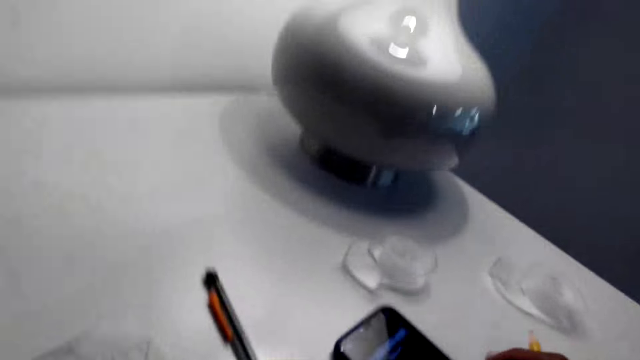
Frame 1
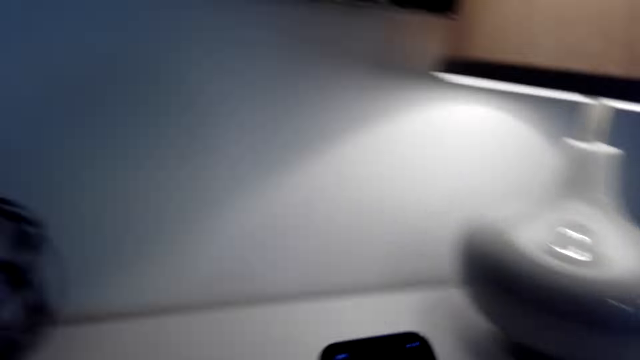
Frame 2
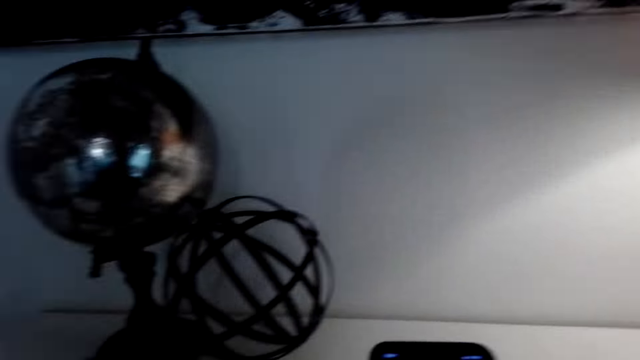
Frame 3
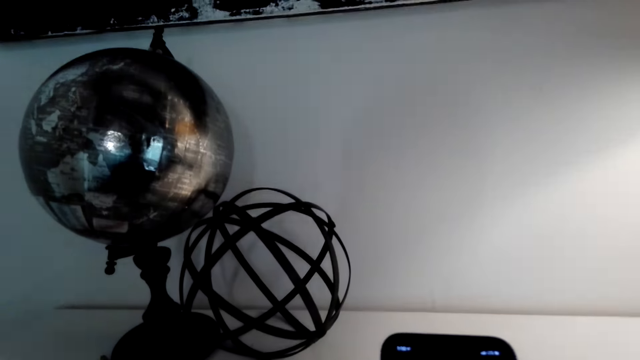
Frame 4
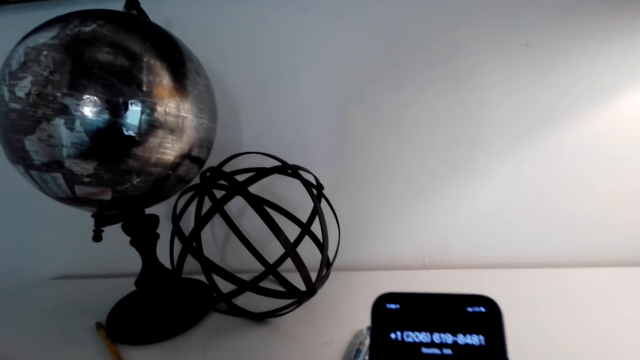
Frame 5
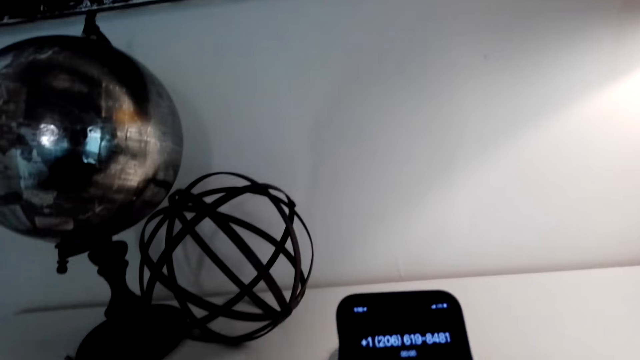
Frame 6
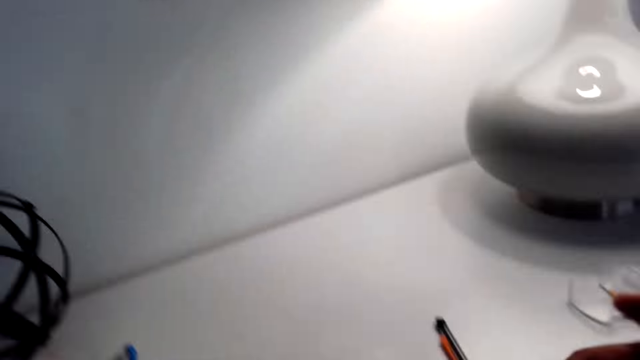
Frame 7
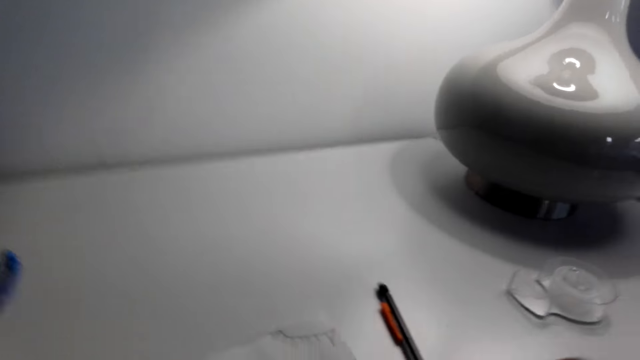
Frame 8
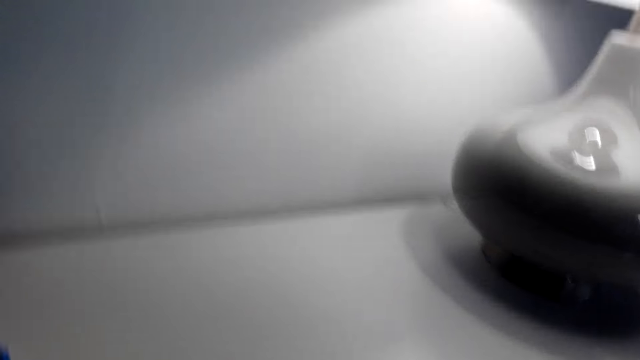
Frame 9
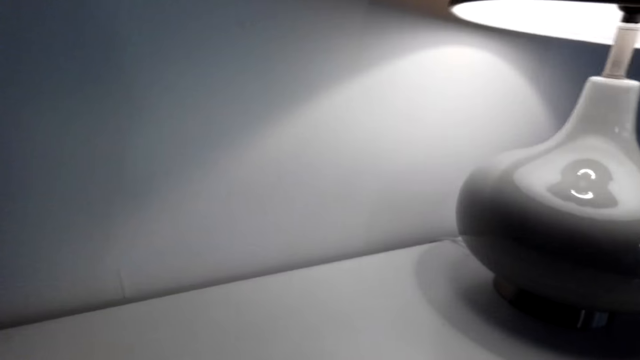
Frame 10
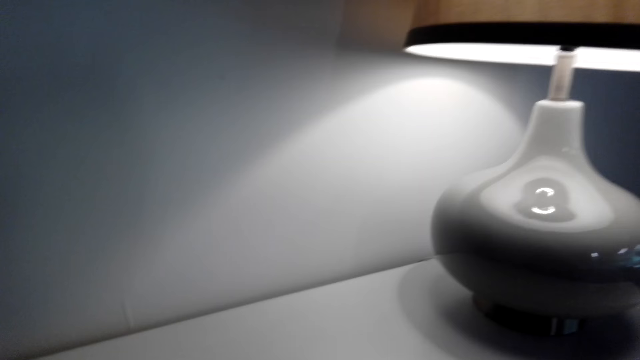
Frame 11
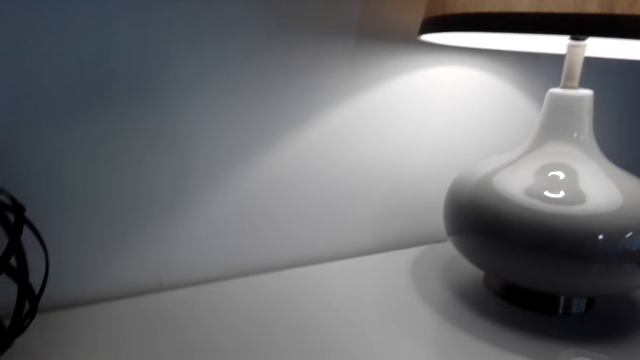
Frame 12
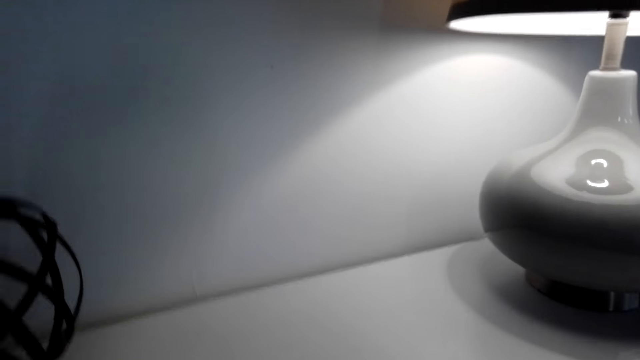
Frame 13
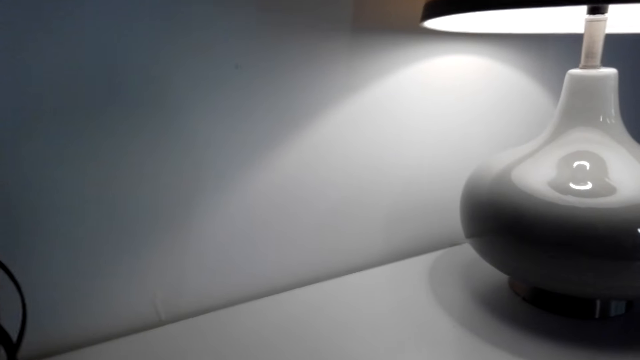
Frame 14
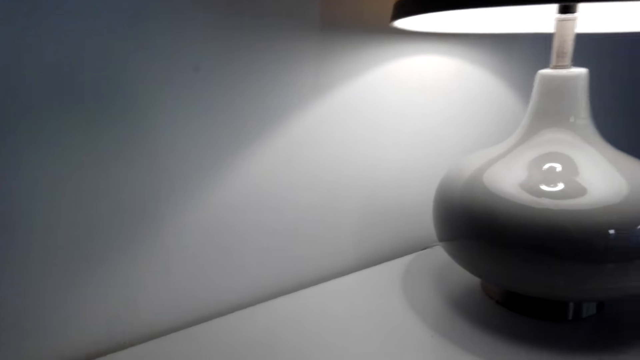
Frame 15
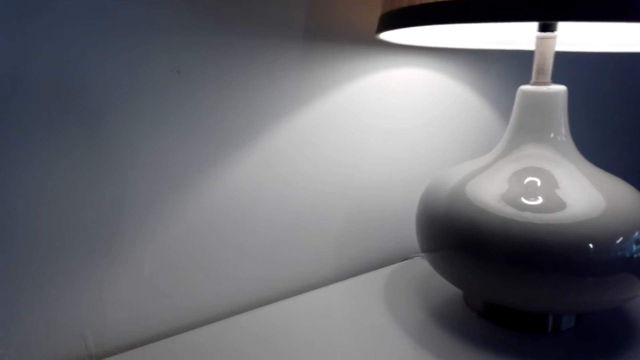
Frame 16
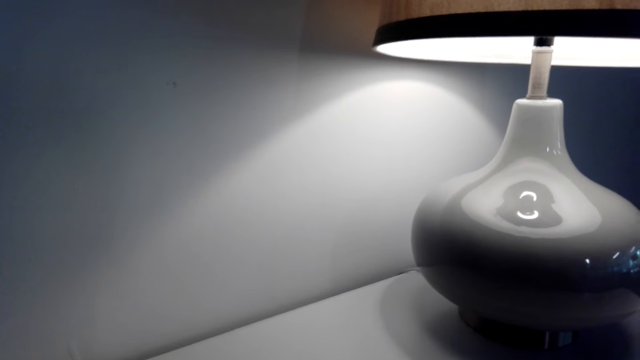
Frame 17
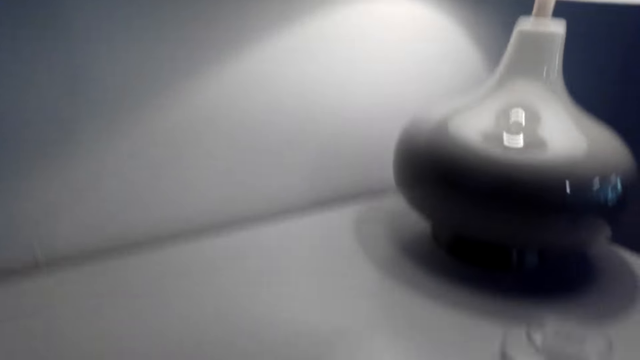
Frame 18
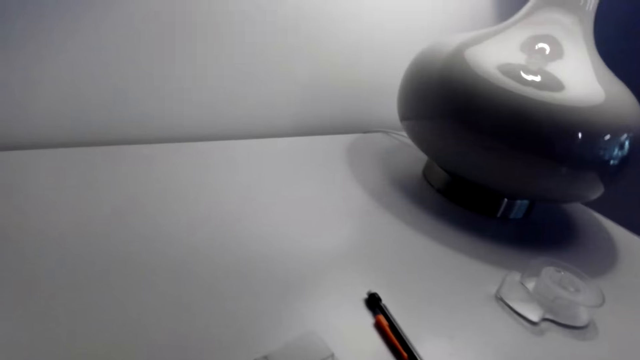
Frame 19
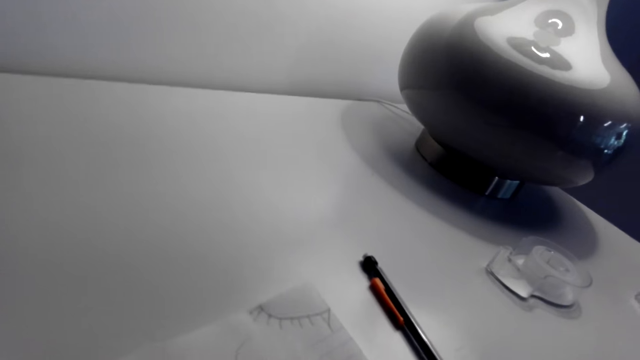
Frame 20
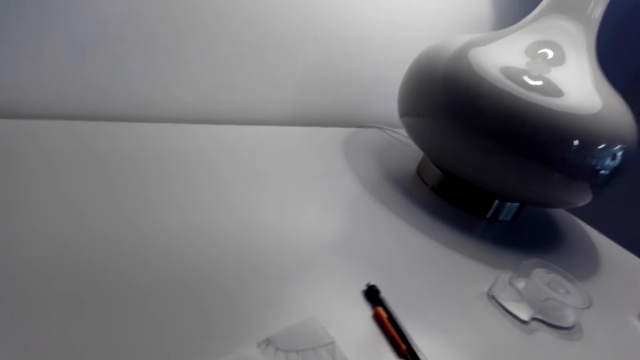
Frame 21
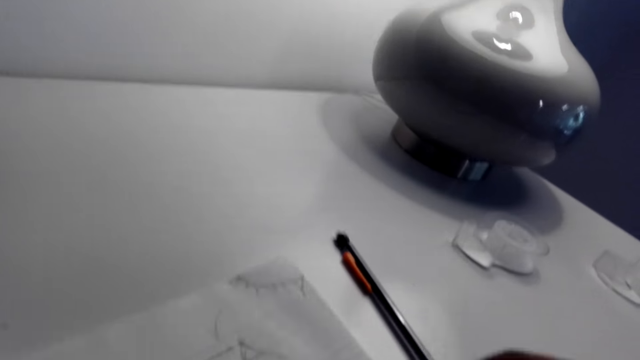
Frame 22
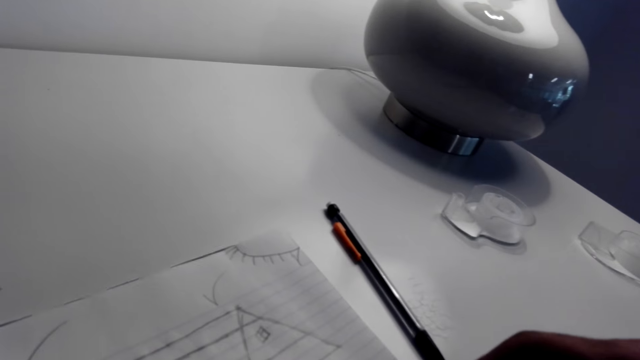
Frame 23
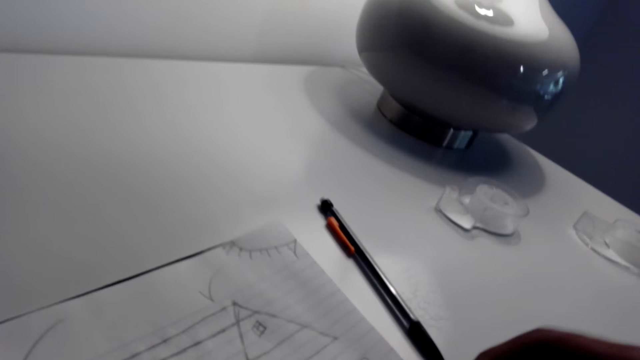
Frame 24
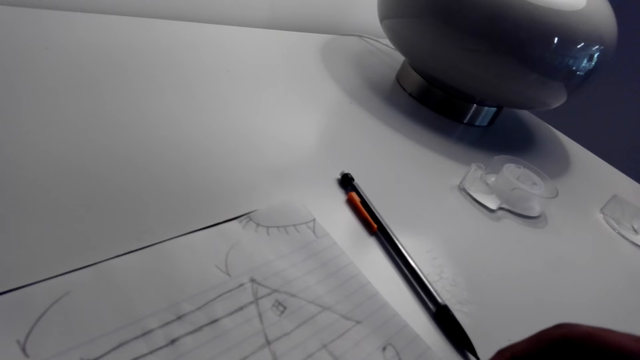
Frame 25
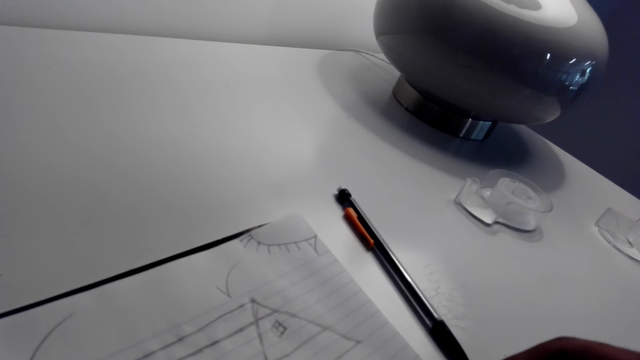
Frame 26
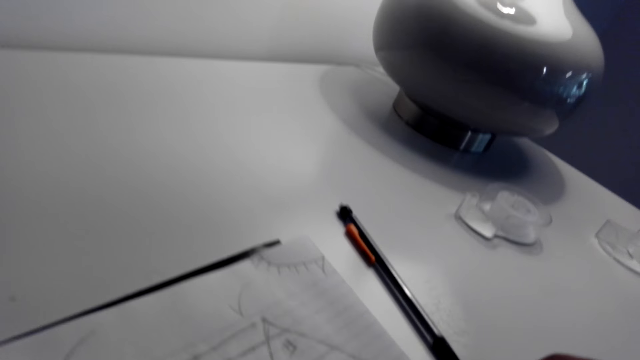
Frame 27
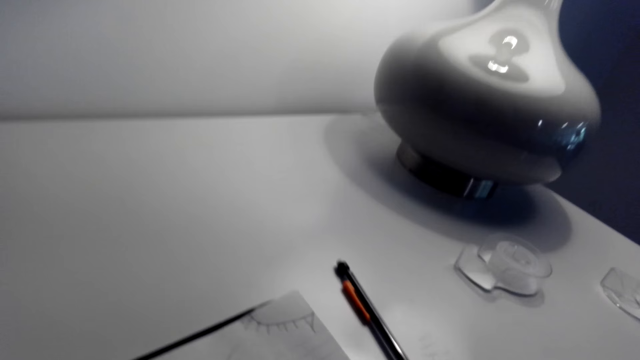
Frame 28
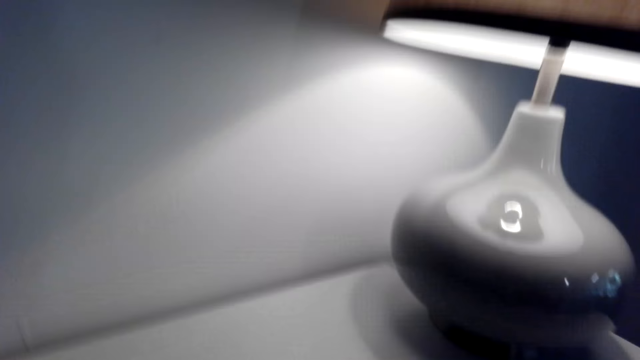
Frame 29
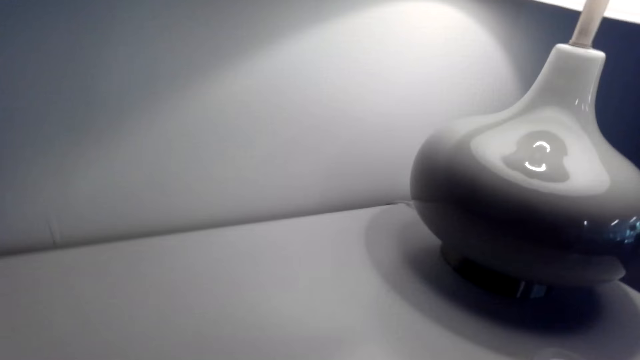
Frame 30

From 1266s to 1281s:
The camera wearer holds the phone. He browses his phone. He picks up a phone call from his phone. He looks around. He draws on the paper.

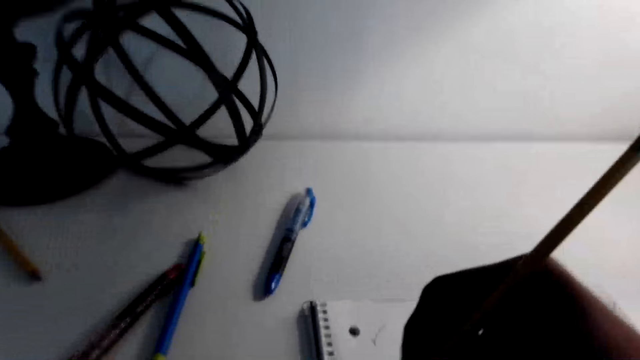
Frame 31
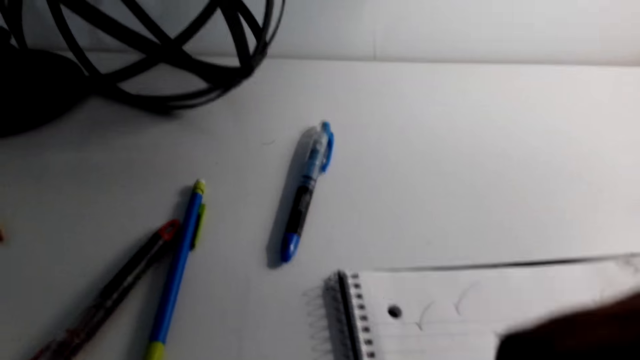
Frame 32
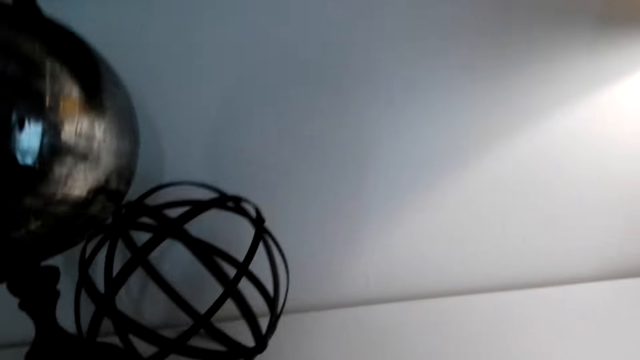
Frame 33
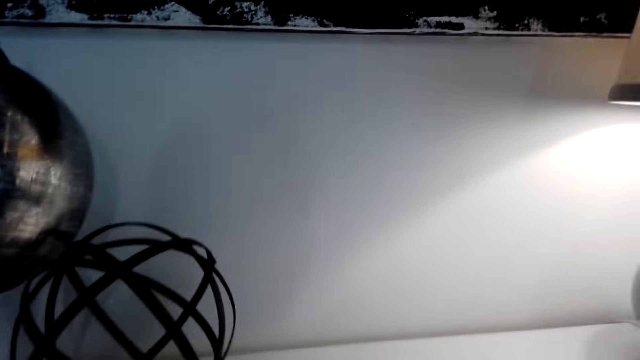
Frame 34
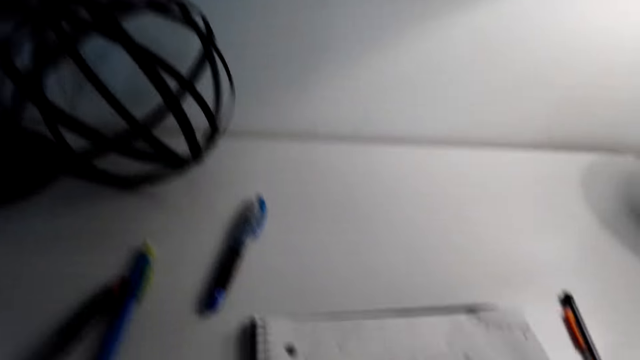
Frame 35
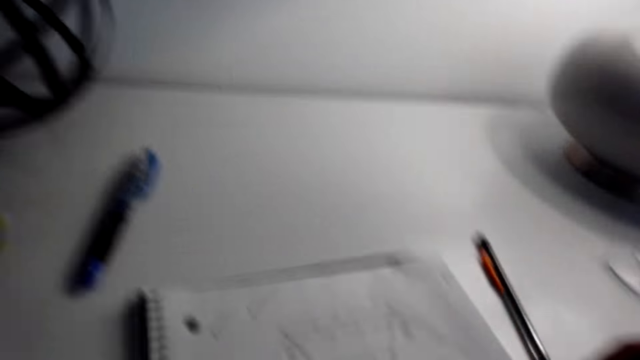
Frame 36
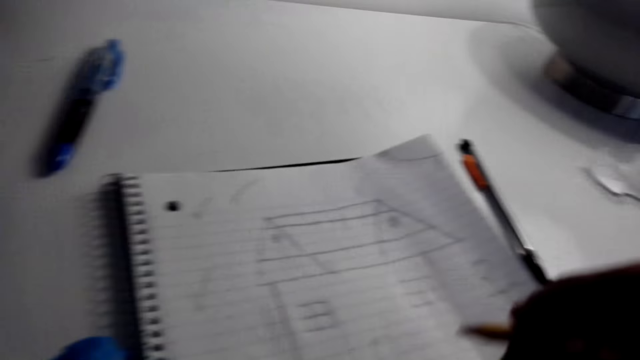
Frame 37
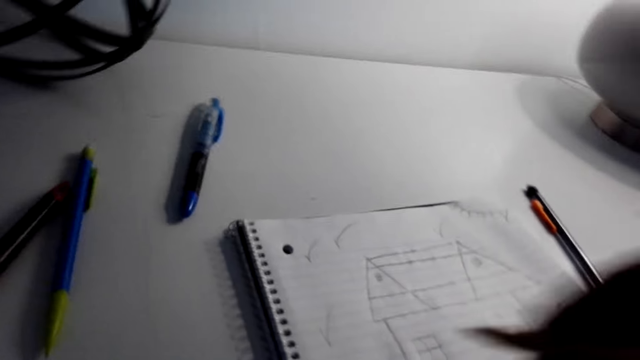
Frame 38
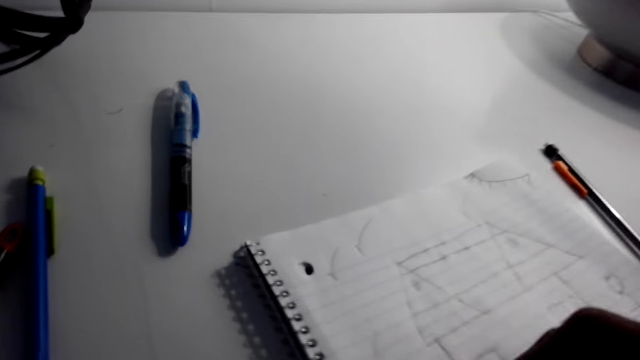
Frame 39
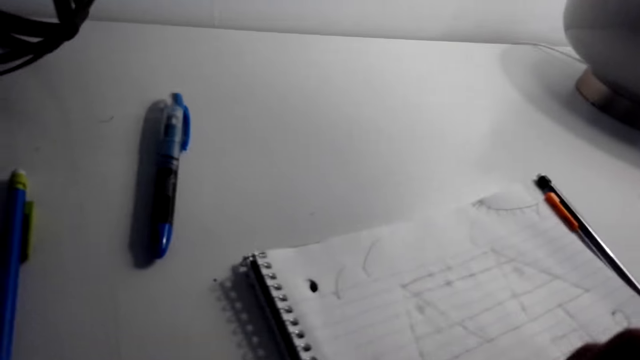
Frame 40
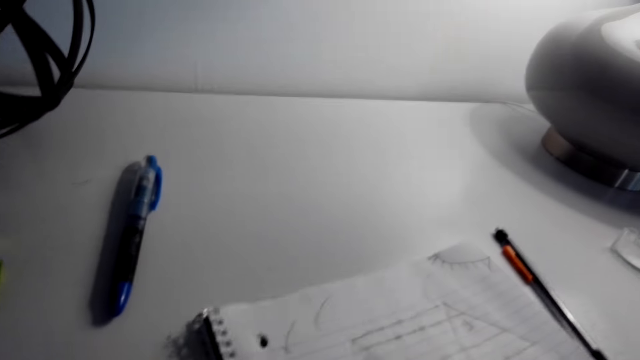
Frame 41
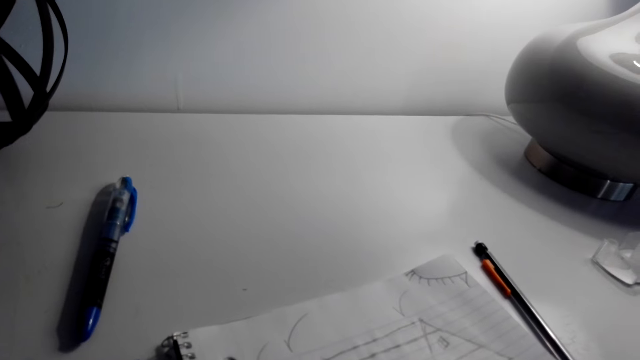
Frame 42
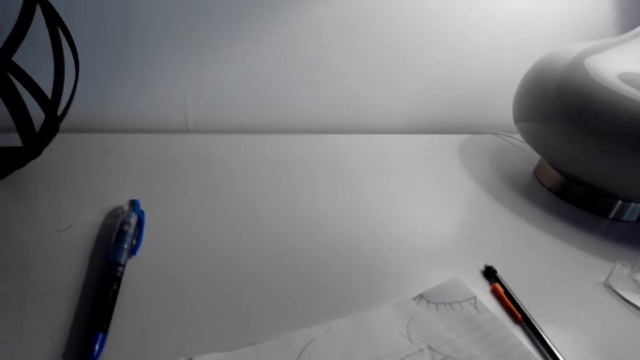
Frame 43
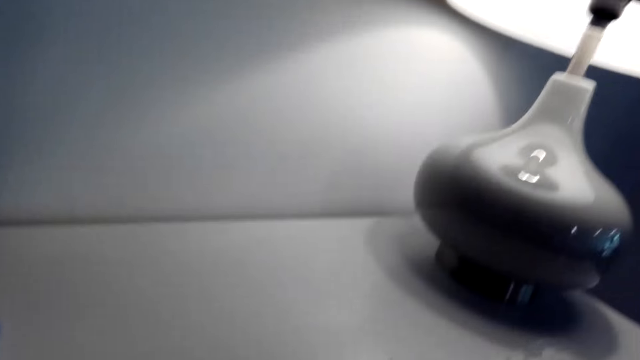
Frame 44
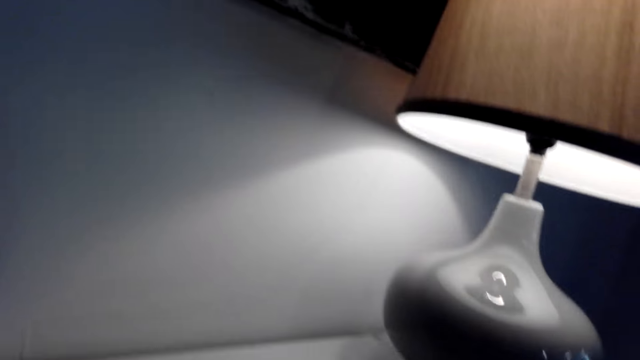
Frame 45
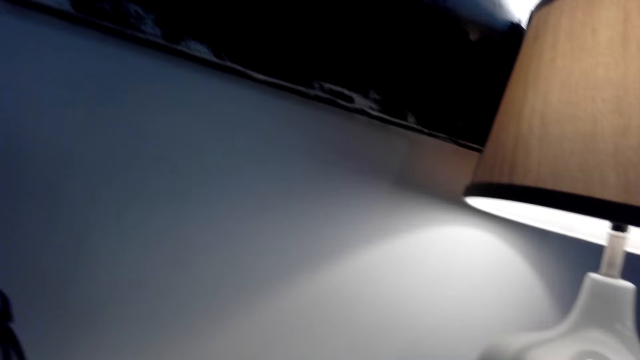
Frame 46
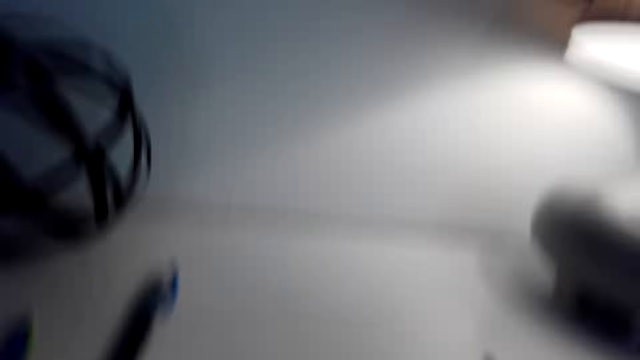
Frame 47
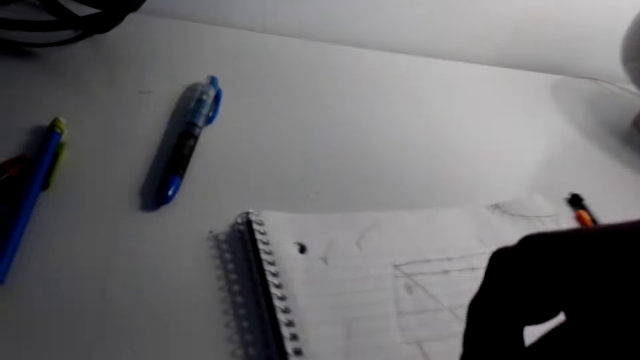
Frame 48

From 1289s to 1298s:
The camera wearer draws a structure of a house.
